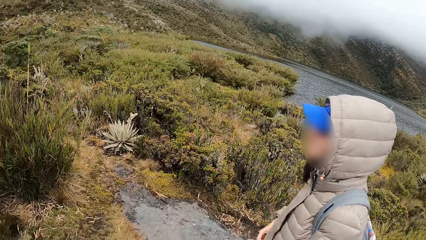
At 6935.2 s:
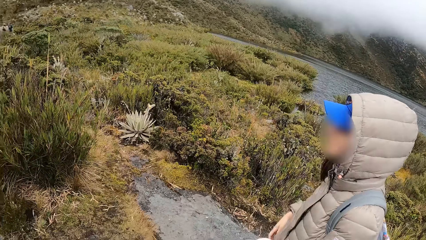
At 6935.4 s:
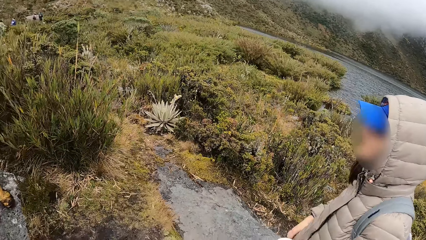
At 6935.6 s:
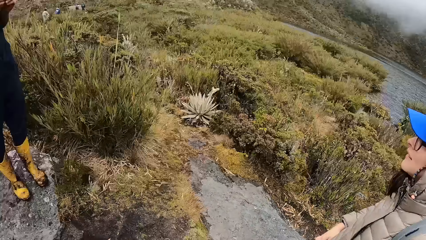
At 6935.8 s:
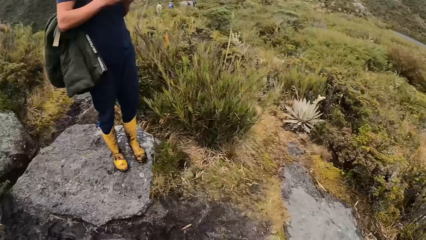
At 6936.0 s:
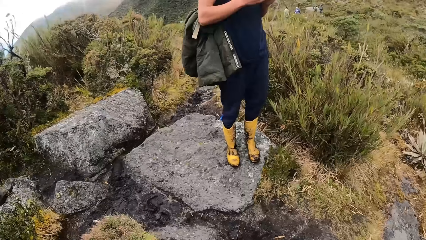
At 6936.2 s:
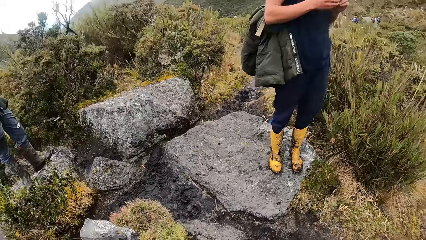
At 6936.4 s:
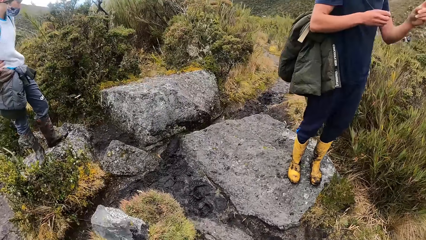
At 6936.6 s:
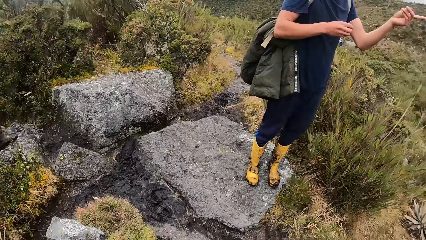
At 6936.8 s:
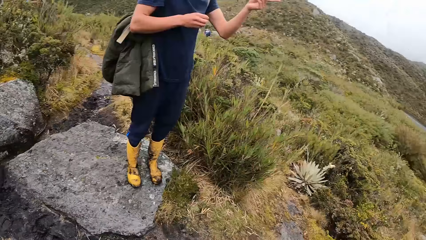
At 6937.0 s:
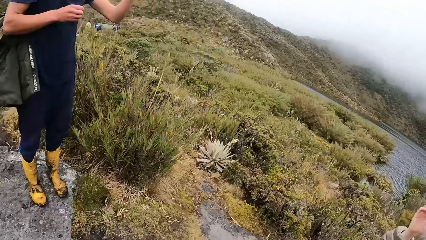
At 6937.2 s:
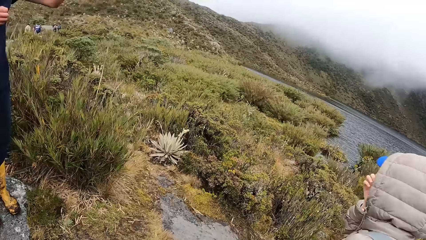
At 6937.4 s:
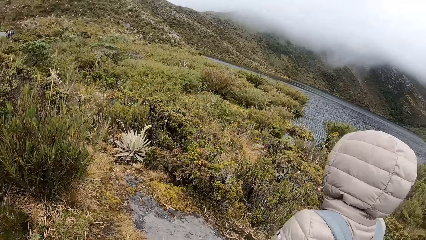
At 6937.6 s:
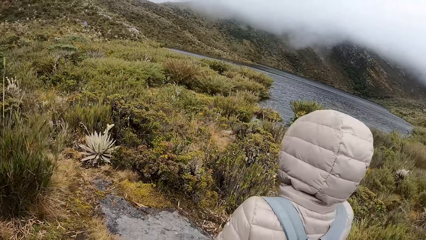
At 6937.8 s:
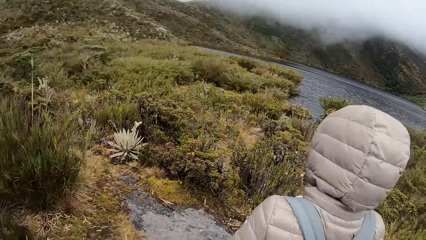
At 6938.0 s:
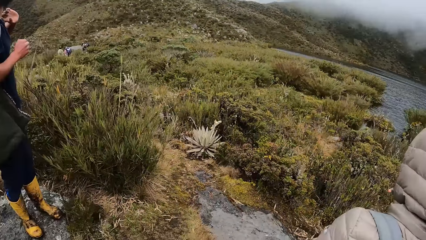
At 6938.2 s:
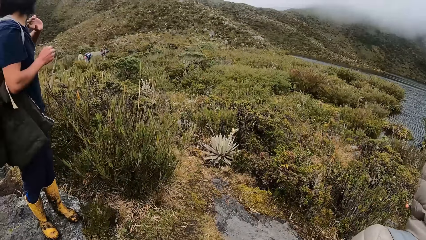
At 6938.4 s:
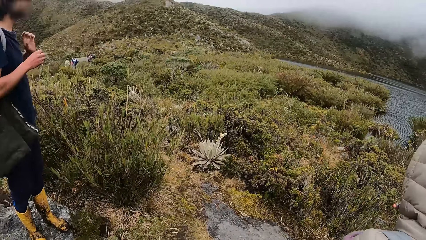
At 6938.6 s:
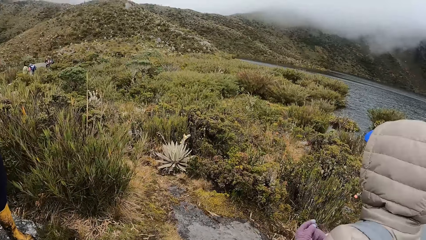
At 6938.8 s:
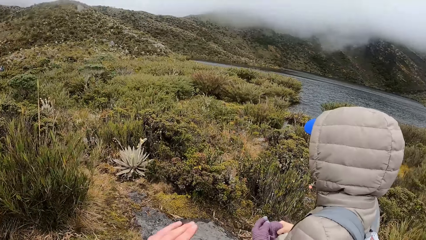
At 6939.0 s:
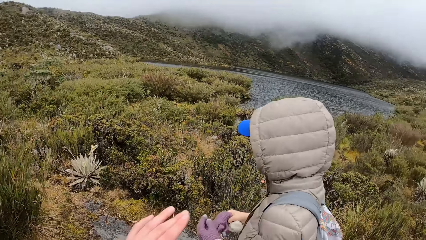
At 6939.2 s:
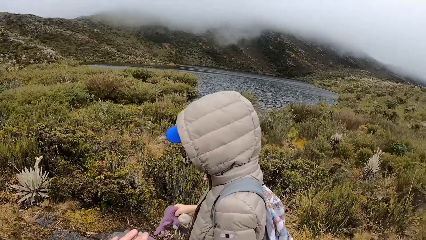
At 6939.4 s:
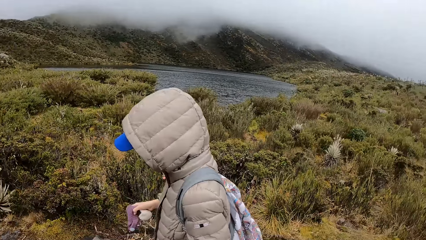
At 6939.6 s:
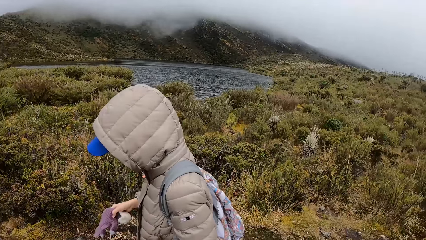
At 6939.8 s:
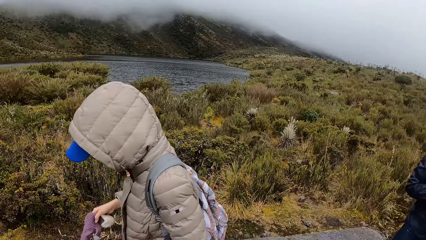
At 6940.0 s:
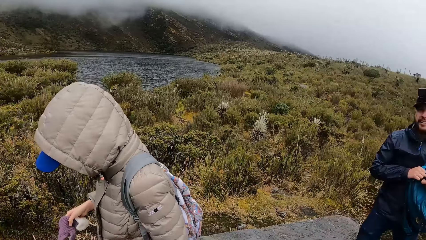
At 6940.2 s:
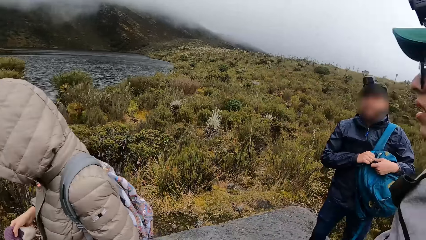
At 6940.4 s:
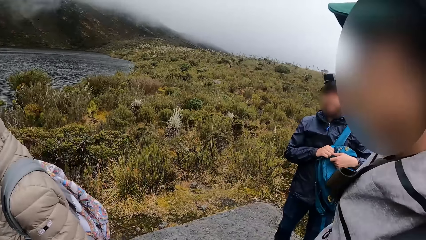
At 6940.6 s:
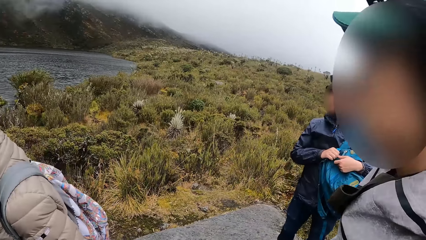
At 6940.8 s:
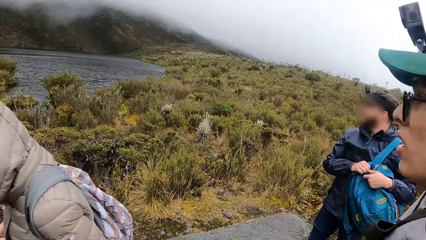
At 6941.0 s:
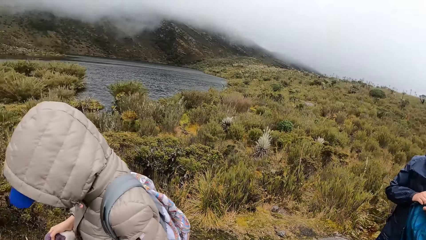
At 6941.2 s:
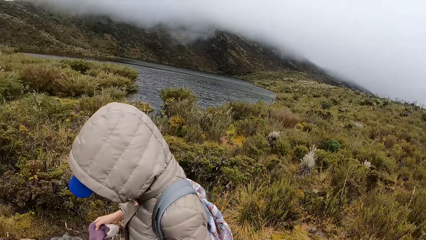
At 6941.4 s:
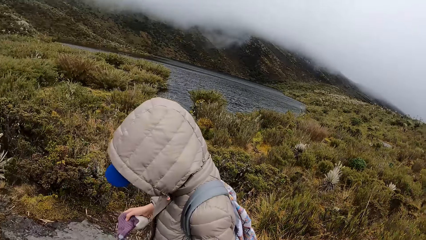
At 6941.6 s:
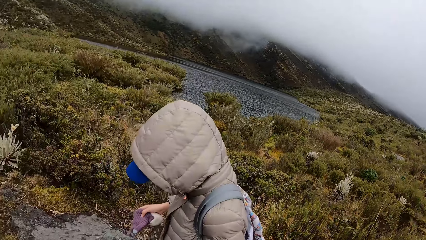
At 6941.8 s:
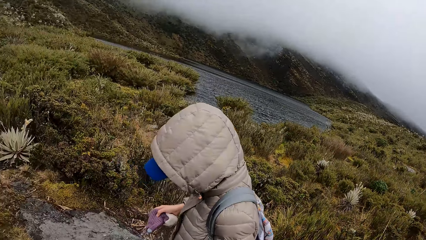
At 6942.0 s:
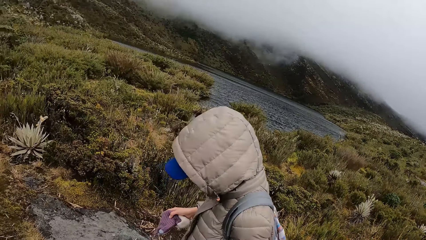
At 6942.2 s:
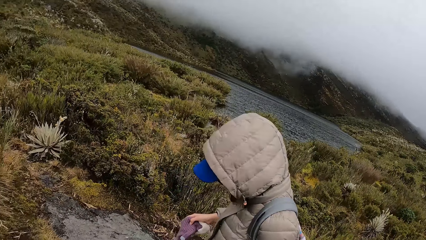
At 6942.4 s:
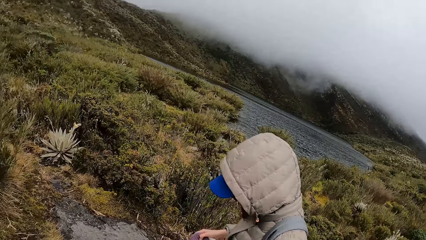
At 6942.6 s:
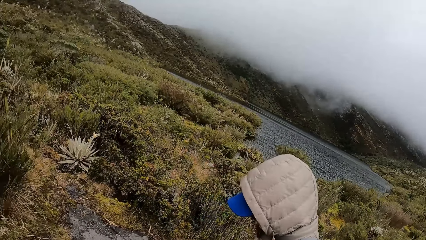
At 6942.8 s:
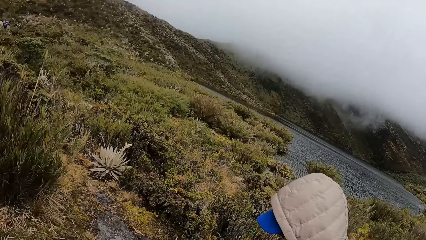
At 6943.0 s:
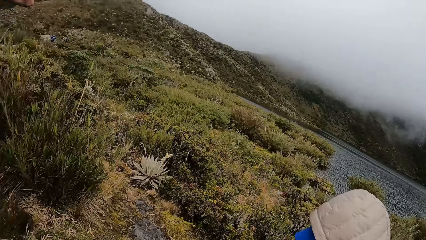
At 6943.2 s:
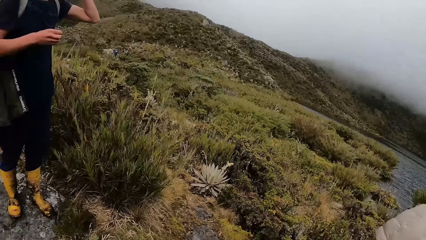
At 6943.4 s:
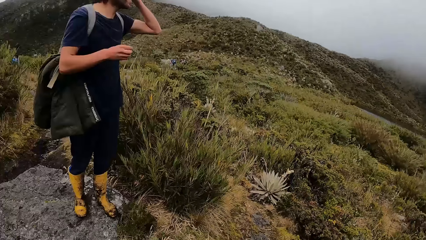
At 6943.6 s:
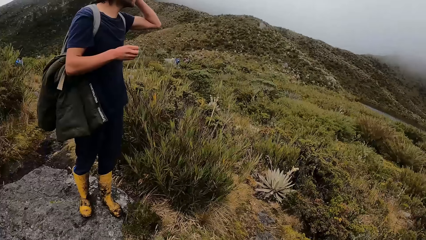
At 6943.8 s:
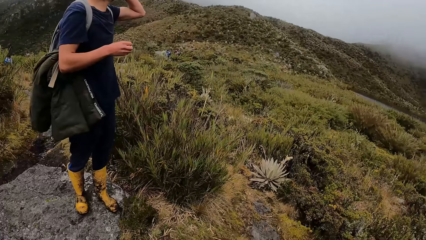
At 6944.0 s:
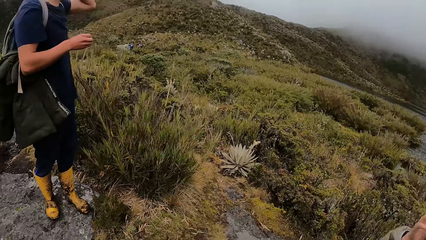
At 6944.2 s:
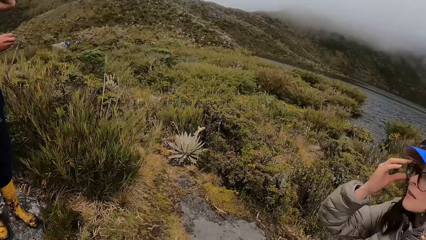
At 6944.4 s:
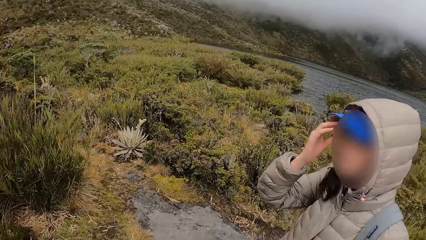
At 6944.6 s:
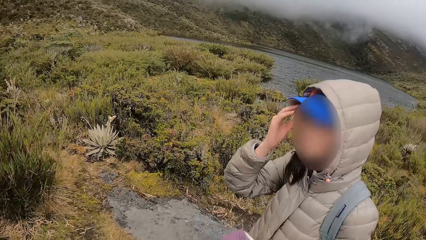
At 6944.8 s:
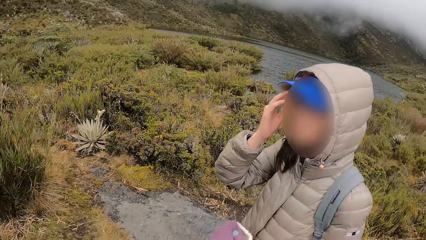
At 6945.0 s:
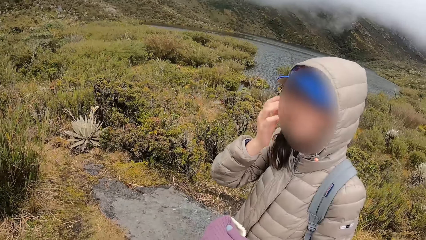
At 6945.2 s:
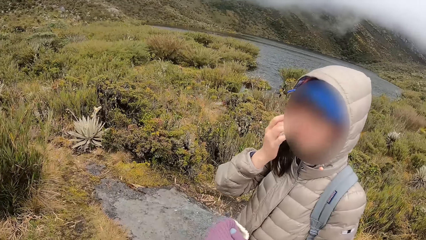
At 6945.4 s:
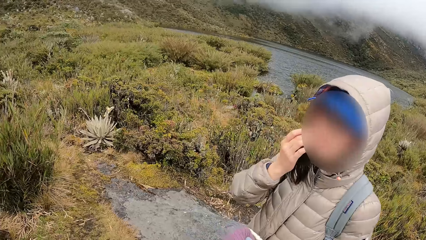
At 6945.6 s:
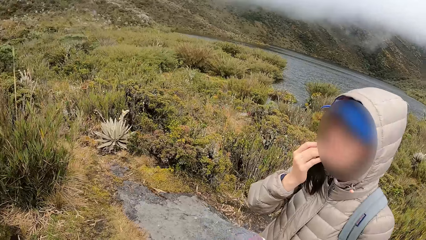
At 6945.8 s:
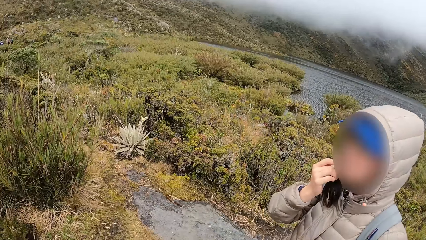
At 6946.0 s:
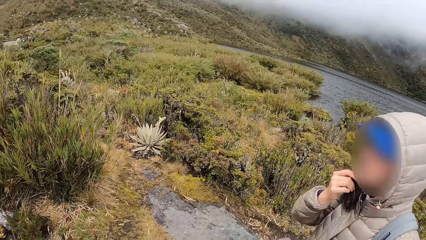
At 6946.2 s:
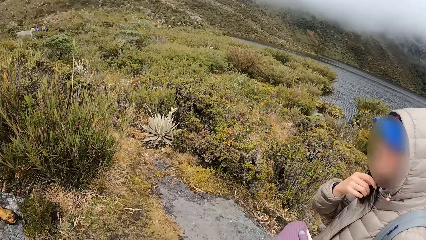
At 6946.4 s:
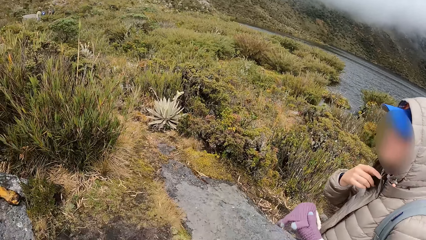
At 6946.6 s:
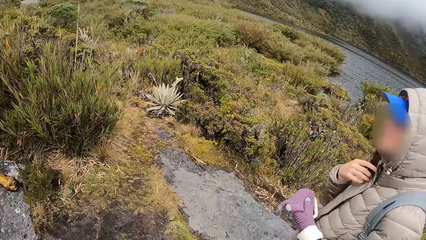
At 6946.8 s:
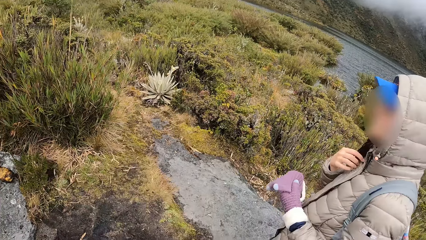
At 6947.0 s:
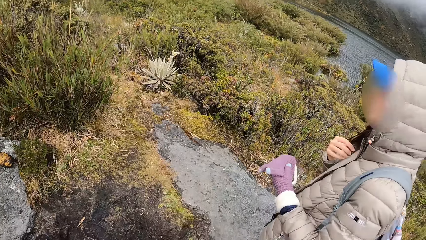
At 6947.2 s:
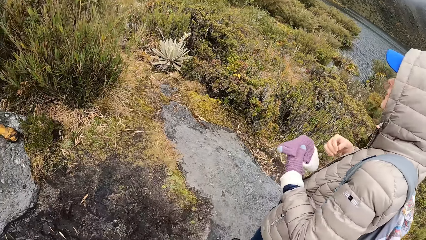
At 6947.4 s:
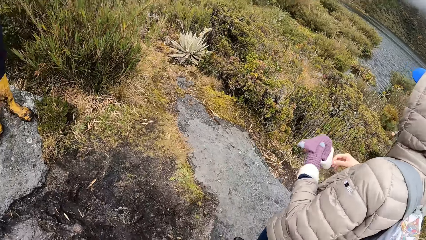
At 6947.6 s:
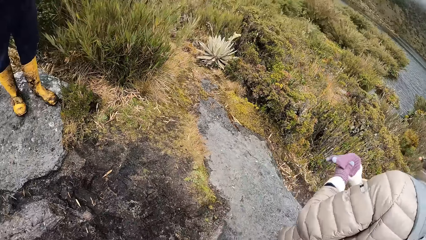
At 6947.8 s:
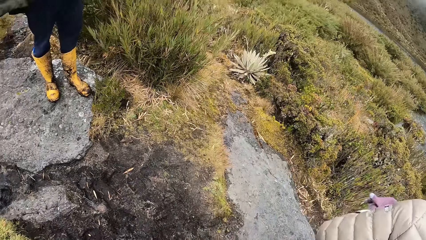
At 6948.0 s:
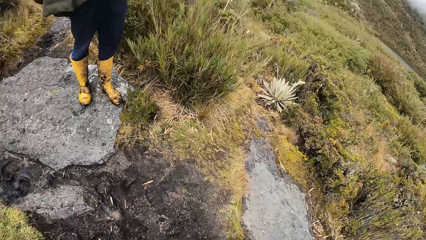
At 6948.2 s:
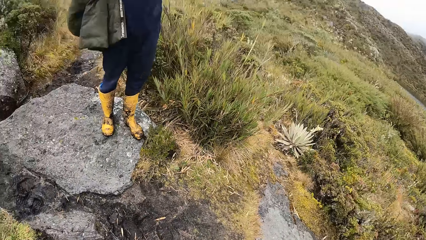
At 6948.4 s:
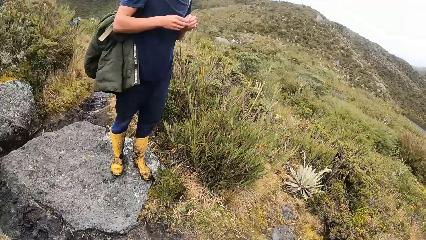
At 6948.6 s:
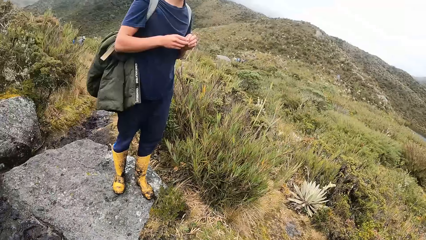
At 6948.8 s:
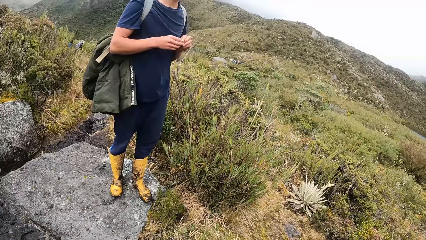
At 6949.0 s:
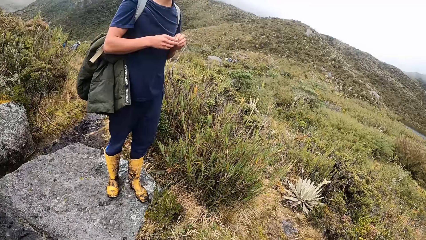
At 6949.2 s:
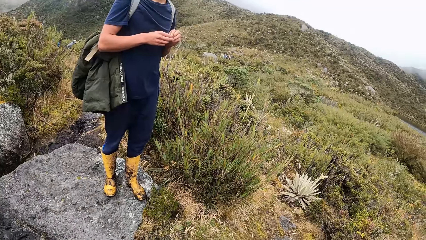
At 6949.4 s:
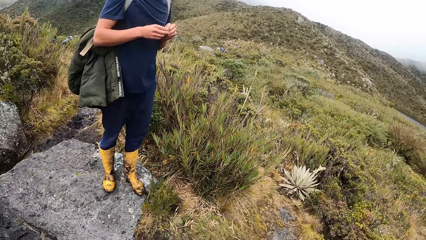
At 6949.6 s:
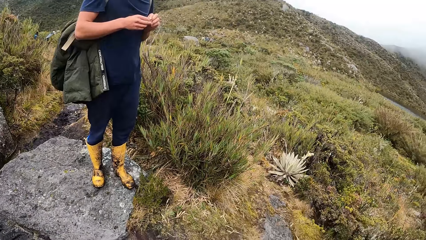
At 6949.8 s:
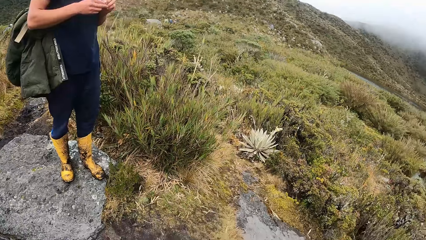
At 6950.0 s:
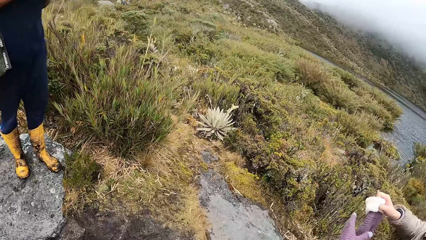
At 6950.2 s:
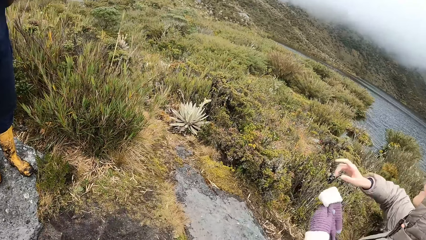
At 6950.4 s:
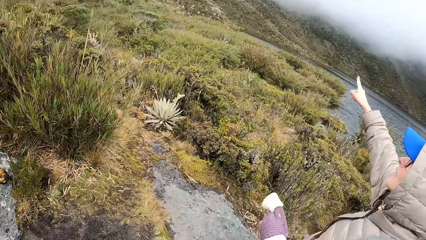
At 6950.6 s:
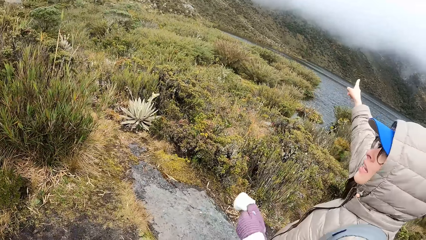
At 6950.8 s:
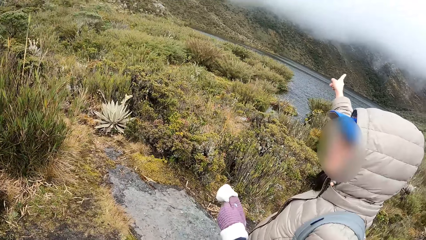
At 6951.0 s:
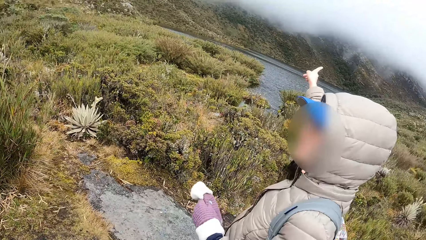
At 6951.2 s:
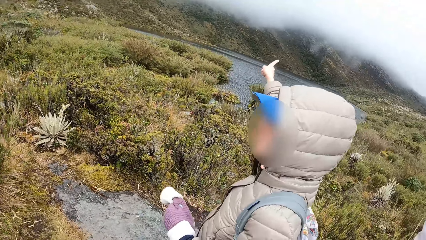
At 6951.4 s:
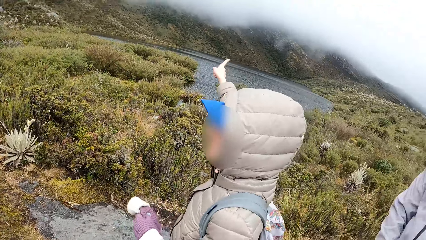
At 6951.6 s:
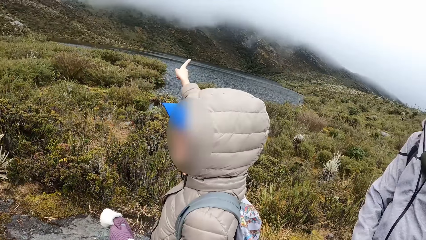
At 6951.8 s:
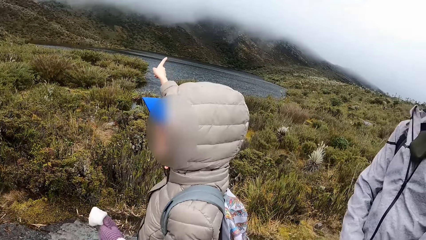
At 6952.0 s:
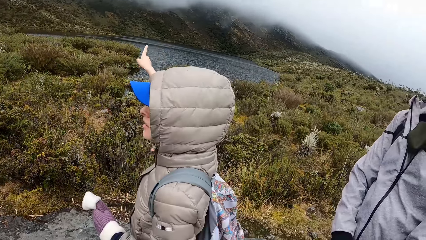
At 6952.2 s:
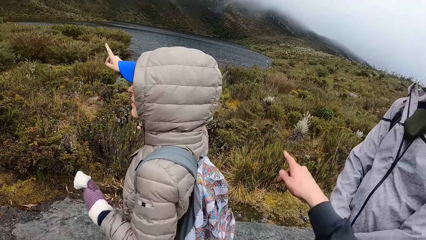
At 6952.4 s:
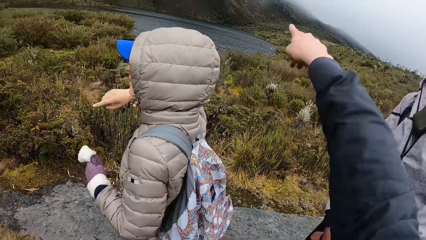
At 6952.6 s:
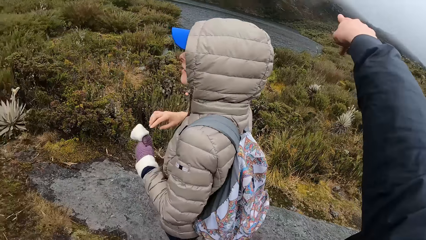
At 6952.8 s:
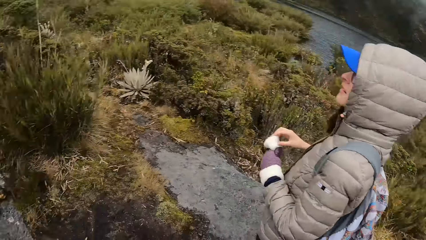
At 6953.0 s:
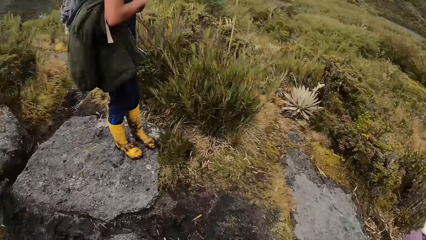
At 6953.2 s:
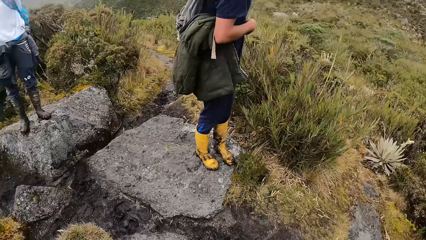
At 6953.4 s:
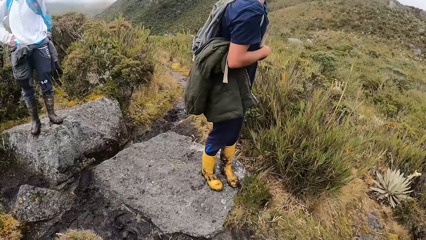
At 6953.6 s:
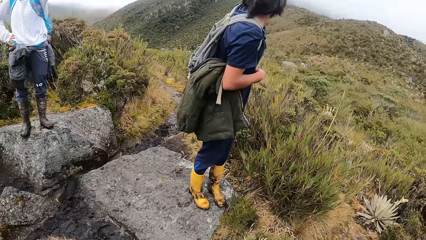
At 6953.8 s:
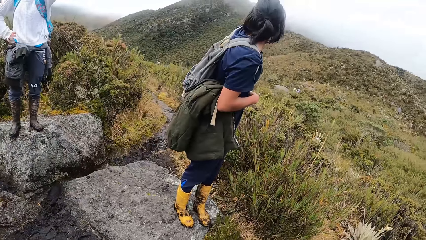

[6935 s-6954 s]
The camera wearer looks around the mountain. The woman holds a glove with her right hand. The woman holds the glove with both hands. The woman holds the glove with her left hand. The woman points to the other side. The camera wearer points to the other side.
